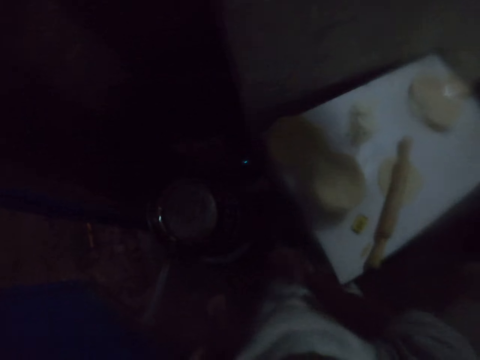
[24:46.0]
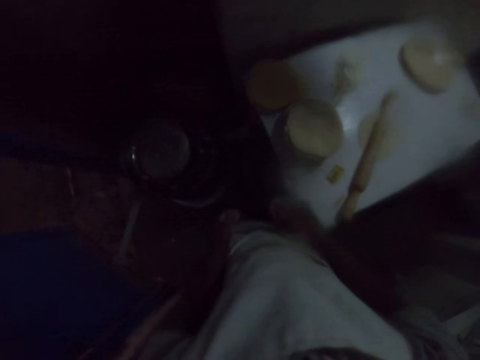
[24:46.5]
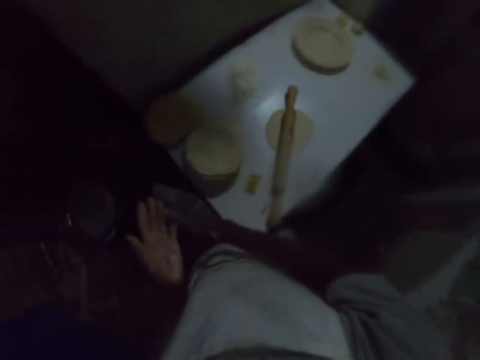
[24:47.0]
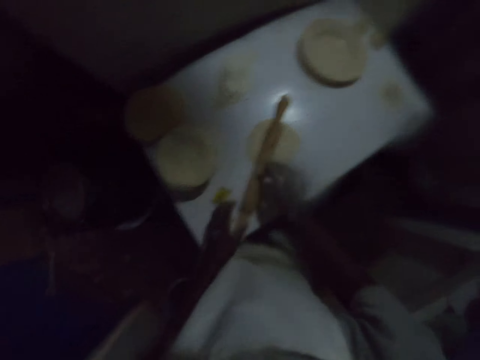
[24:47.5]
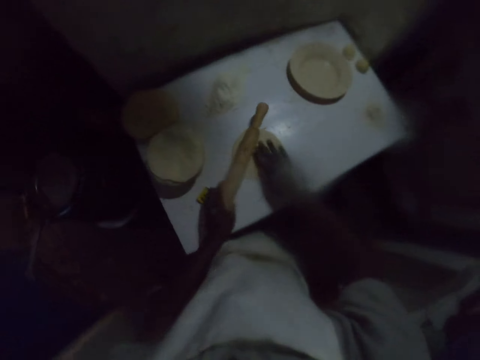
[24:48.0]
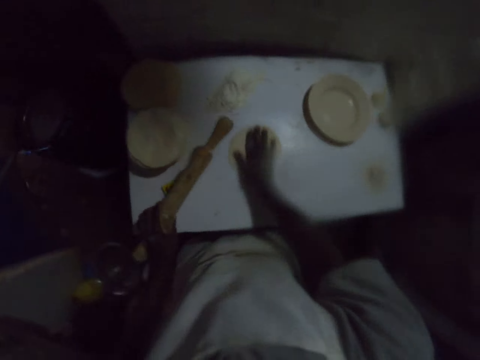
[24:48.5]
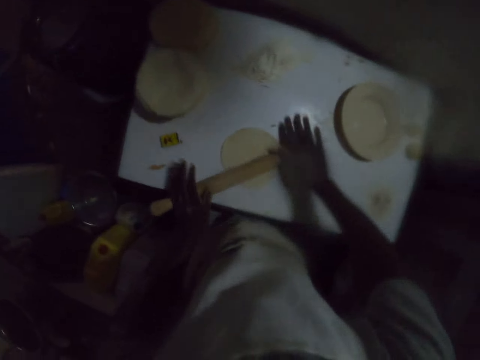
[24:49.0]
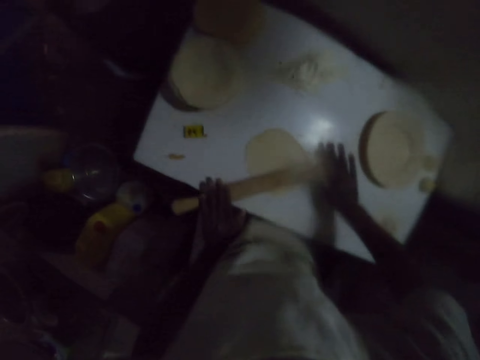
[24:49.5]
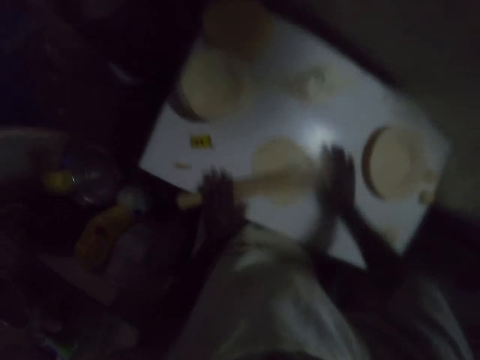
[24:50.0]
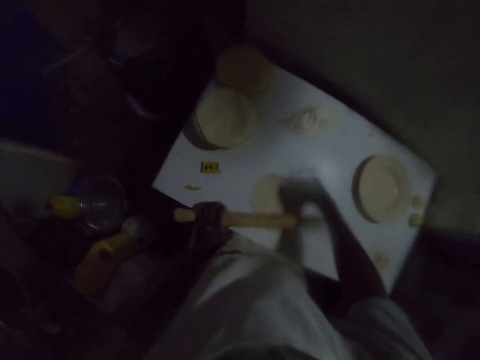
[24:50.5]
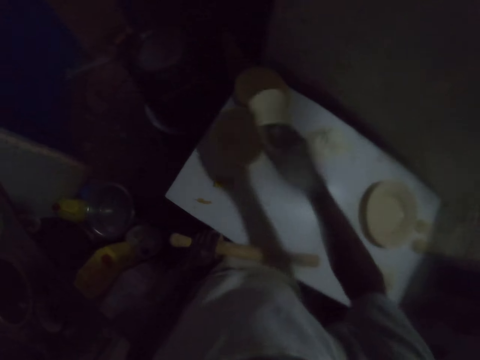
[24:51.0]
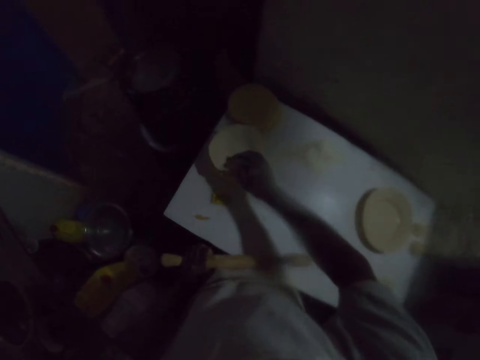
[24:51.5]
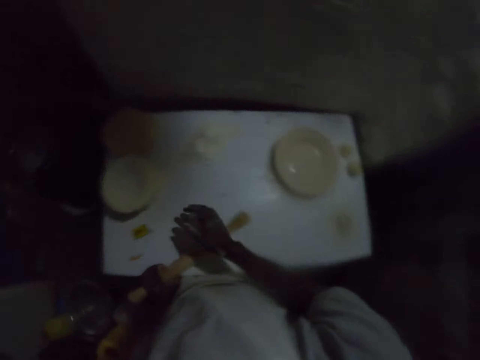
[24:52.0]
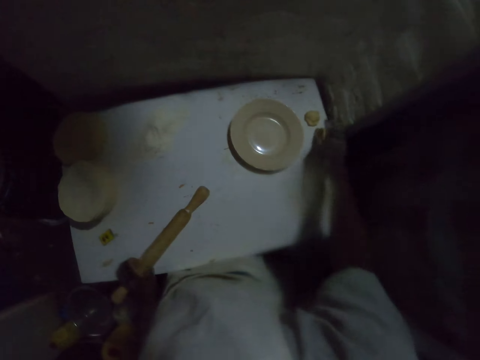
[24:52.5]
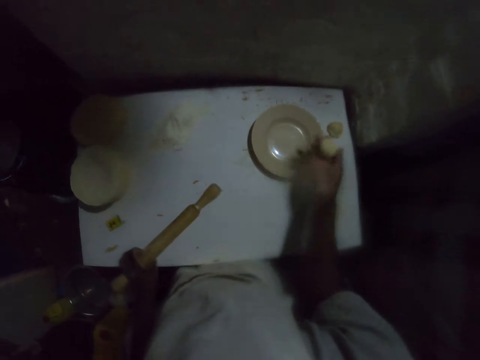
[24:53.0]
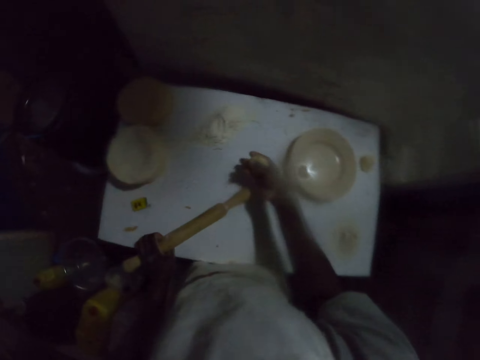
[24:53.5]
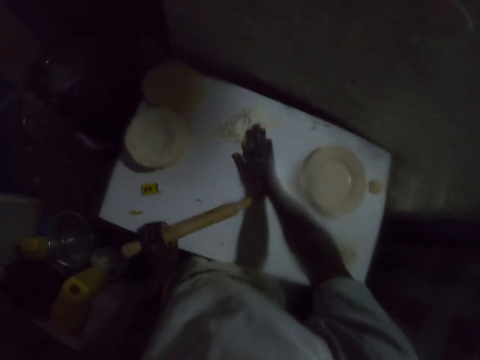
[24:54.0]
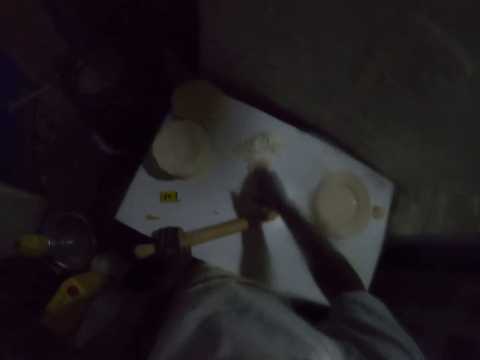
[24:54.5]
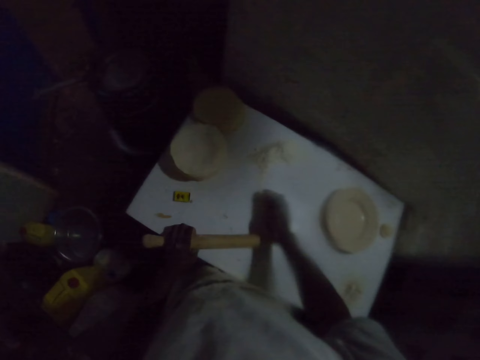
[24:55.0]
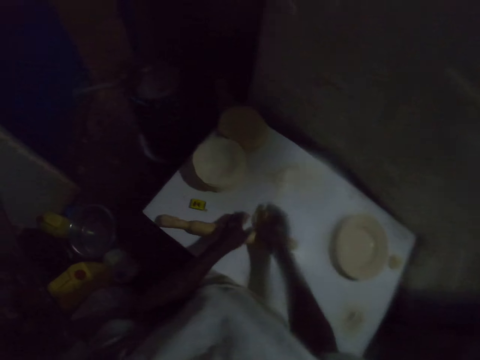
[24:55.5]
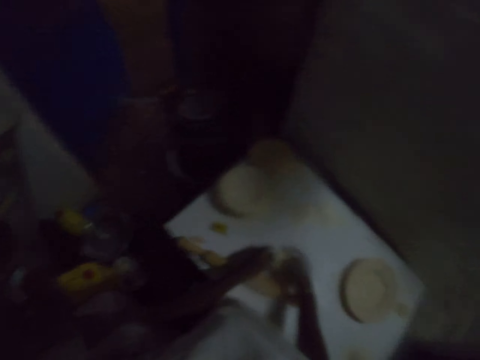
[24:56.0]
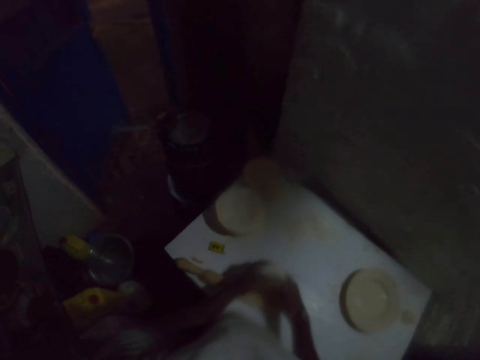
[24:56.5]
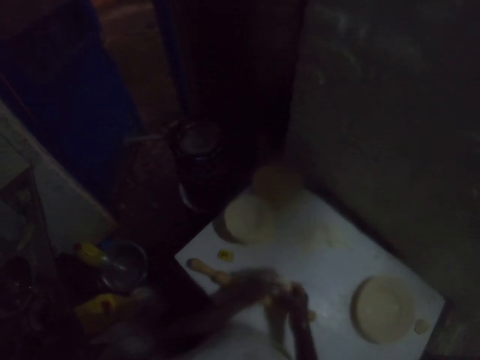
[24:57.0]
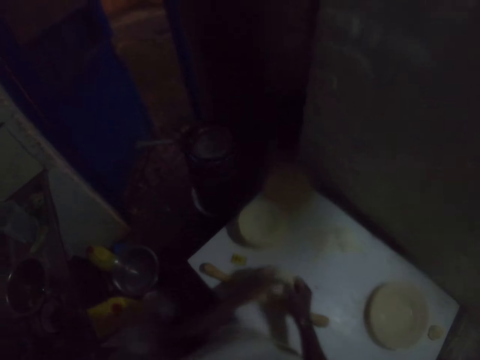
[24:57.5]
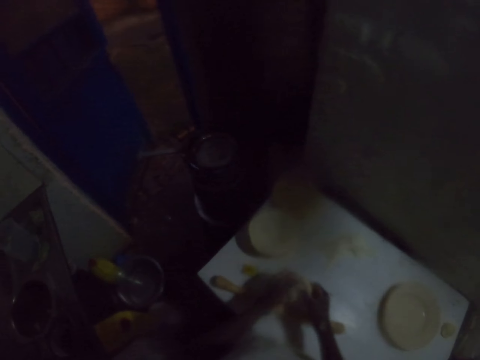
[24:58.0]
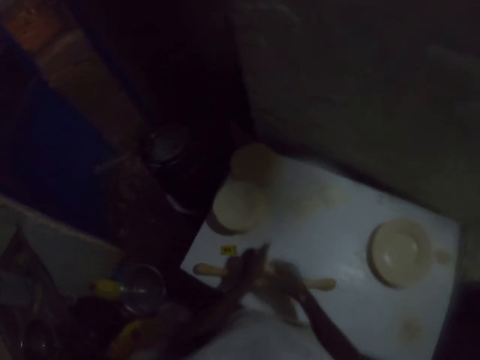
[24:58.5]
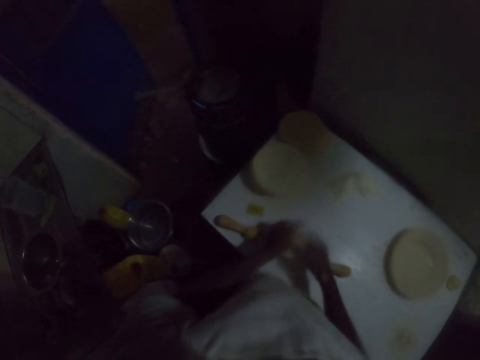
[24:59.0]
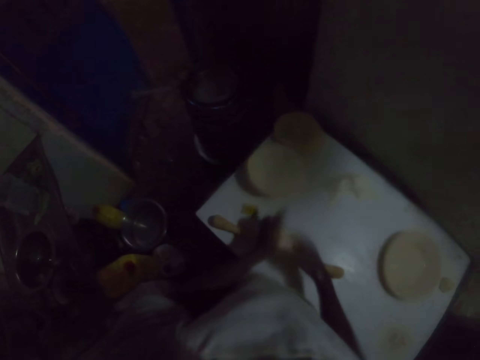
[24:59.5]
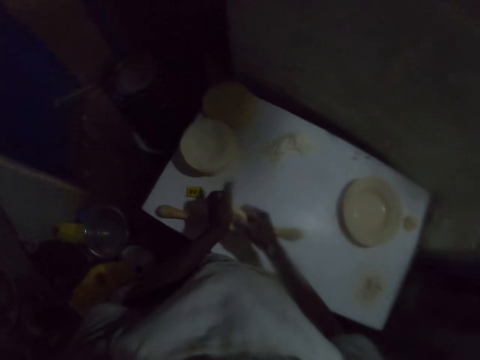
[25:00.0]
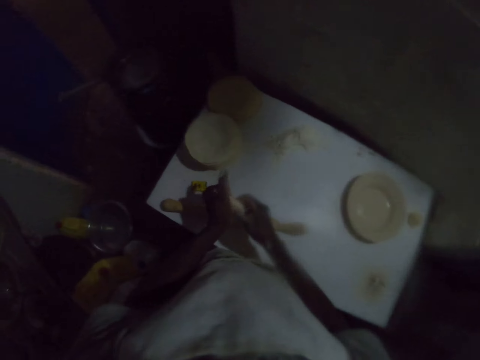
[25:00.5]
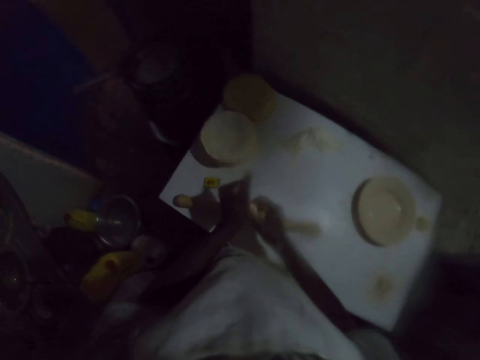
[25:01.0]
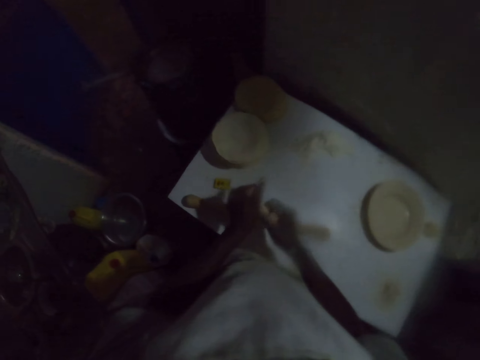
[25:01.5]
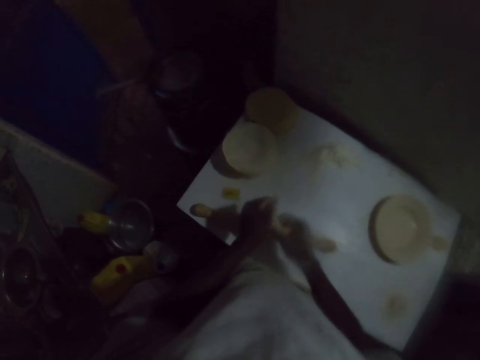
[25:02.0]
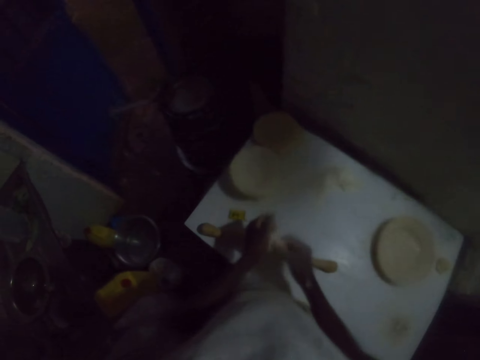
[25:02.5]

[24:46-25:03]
The camera wearer drops a match stick on the floor. They pick up a rolling stick. They hold the rolling pin with the left hand. They roll the dough with the rolling pin. They take a dough on the table. They put the rolled dough on the other dough. They pick up a dough ball on the table with the right hand. They put the dough on the flour. They put flour on the dough with the right hand. They put the rolling stick on the table. They adjust the dough with both hands. They hold the dough with both hands. They stretch the dough with both hands.

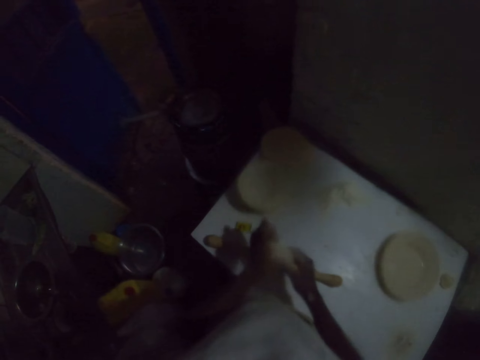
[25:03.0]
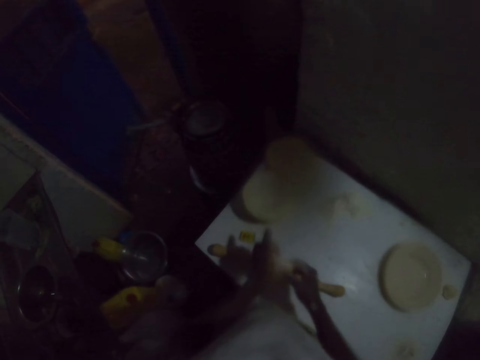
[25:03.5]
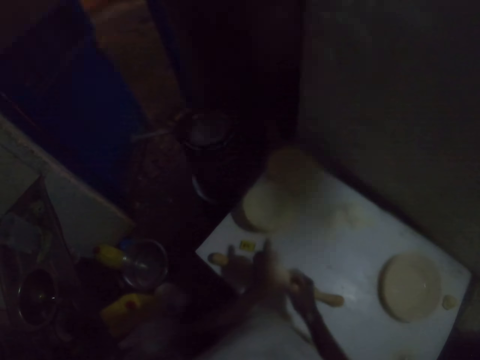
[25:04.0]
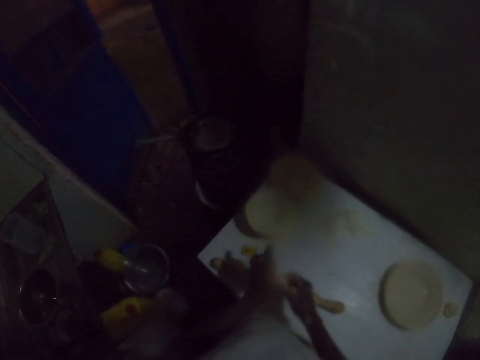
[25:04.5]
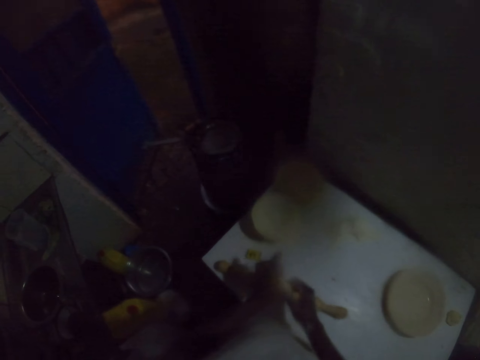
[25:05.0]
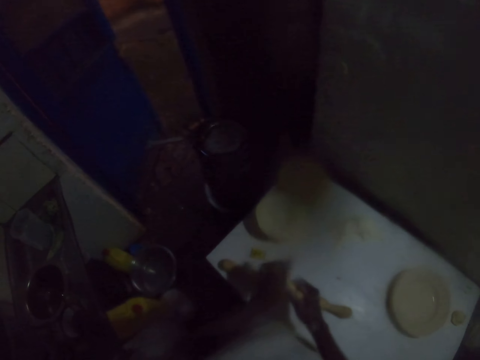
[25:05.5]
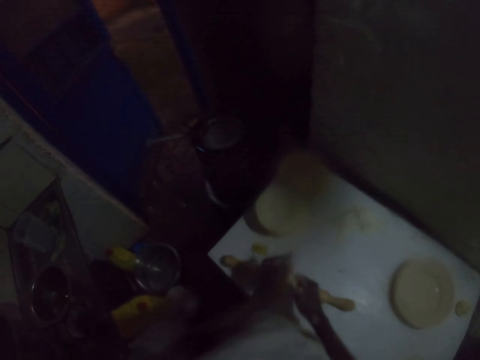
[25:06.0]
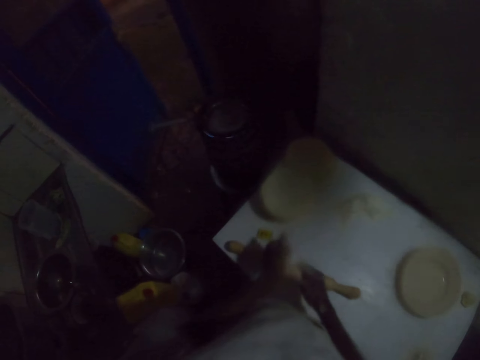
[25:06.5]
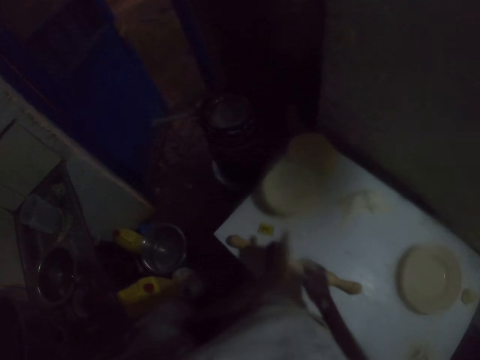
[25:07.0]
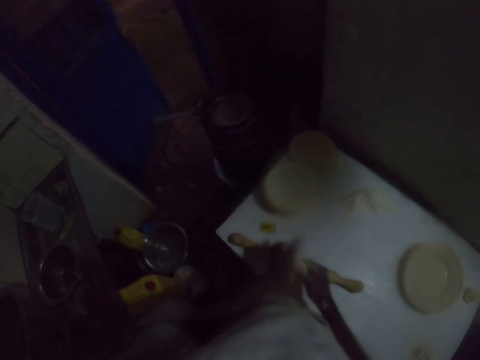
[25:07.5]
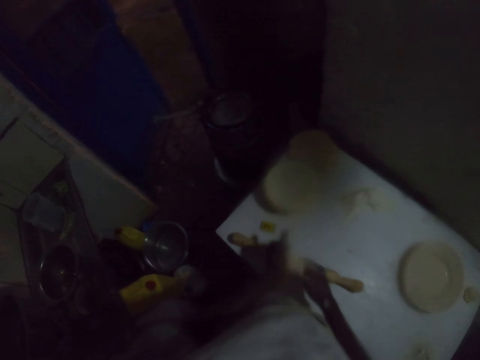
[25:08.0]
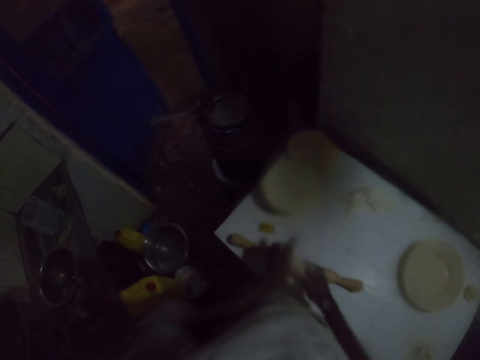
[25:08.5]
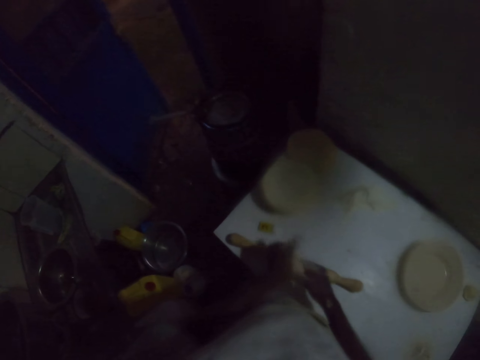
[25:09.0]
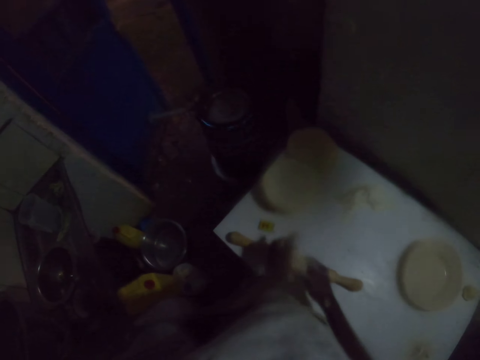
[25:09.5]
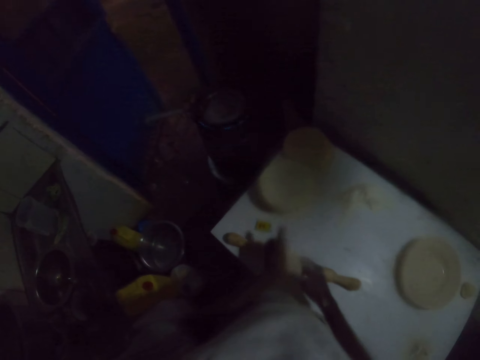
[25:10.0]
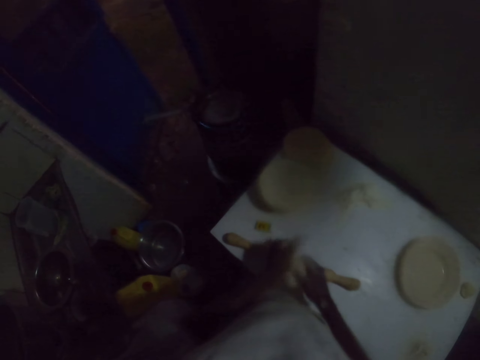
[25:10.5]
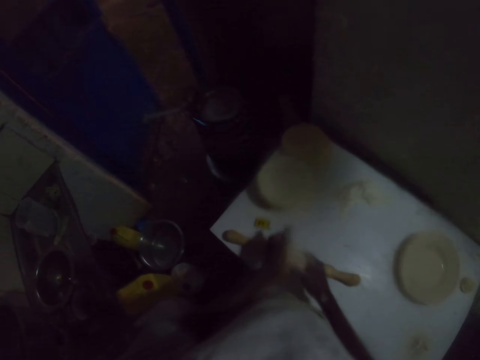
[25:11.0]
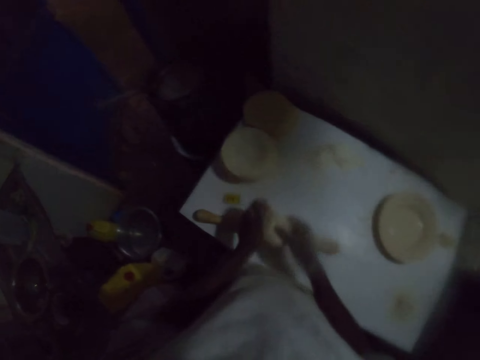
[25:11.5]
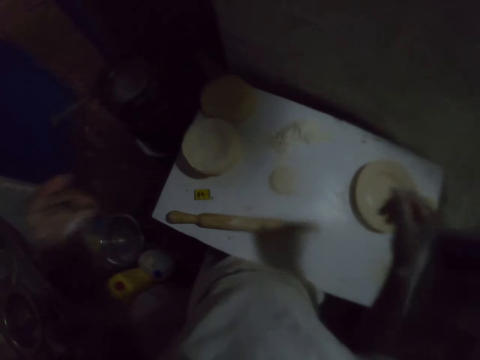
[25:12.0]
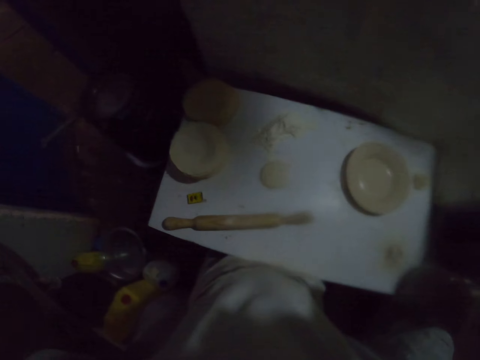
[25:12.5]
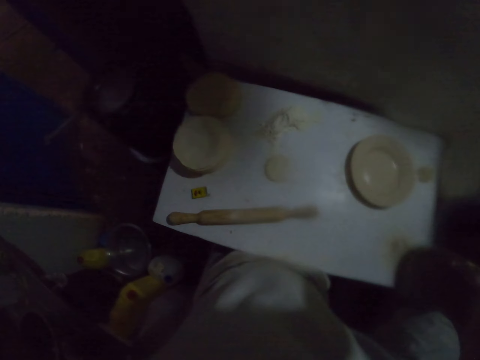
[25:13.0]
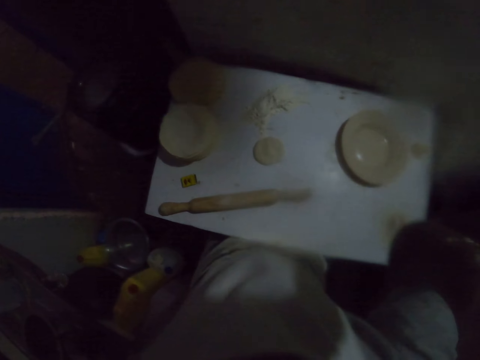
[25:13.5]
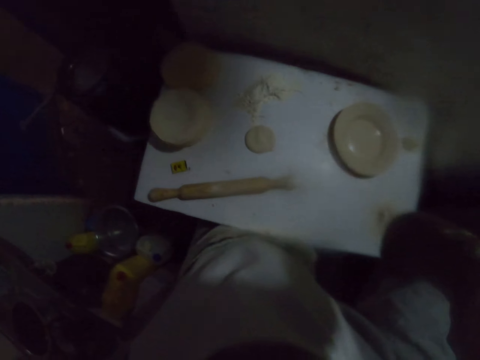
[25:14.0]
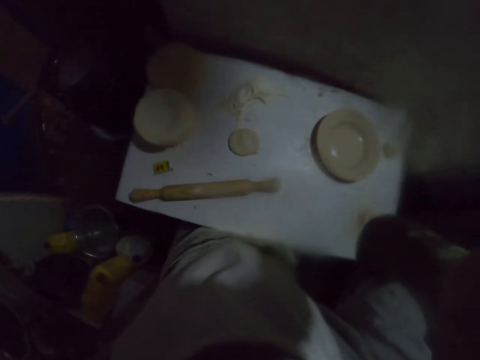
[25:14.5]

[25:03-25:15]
The camera wearer puts the dough on the table. They adjust the camera. They touch the face.
